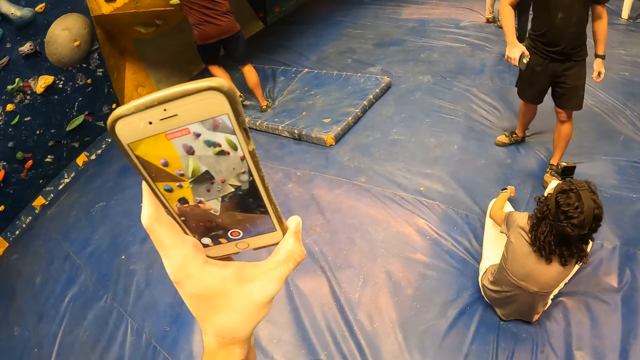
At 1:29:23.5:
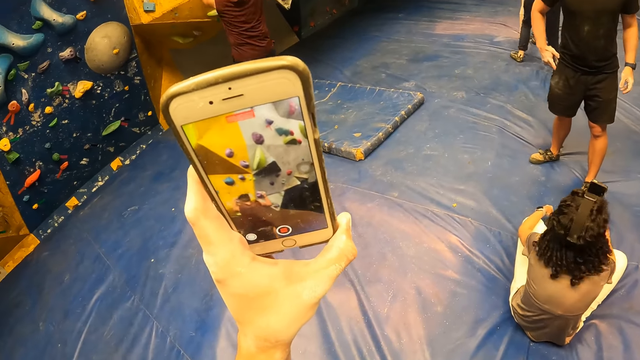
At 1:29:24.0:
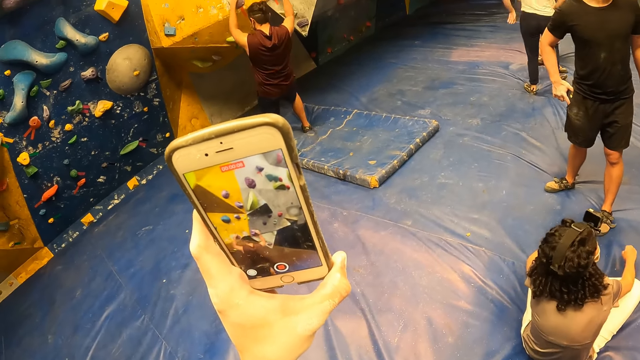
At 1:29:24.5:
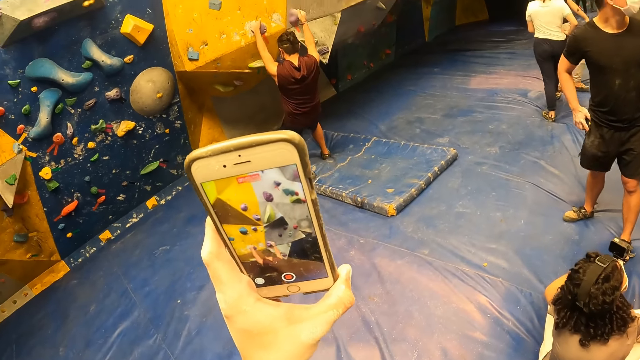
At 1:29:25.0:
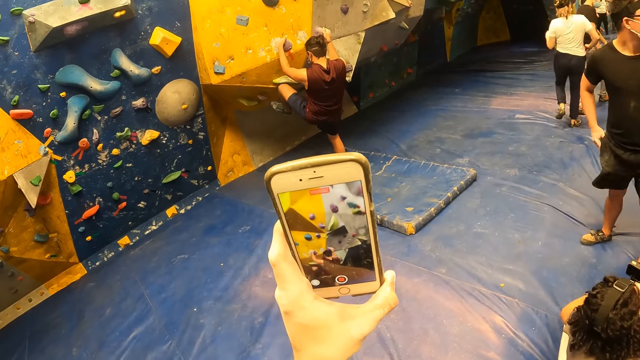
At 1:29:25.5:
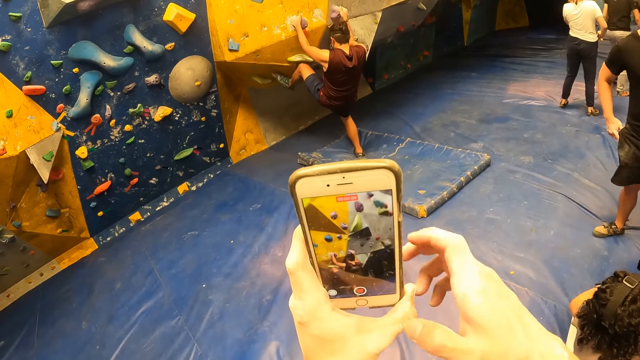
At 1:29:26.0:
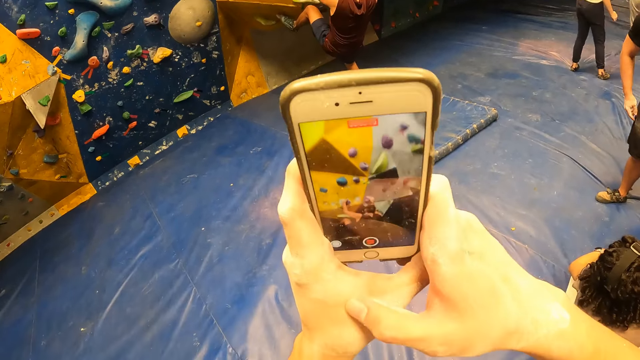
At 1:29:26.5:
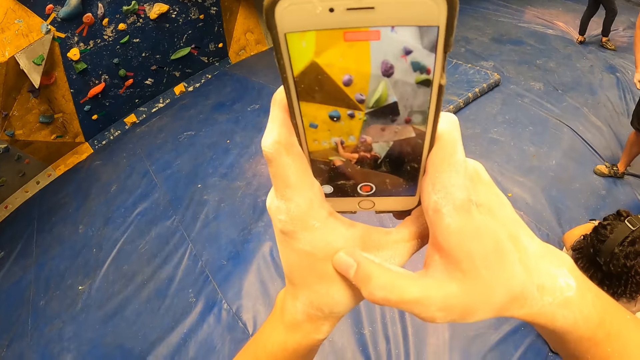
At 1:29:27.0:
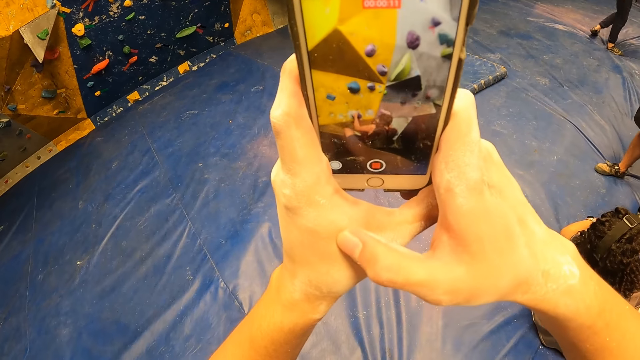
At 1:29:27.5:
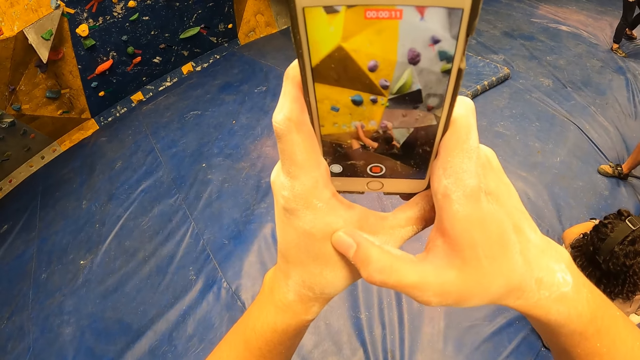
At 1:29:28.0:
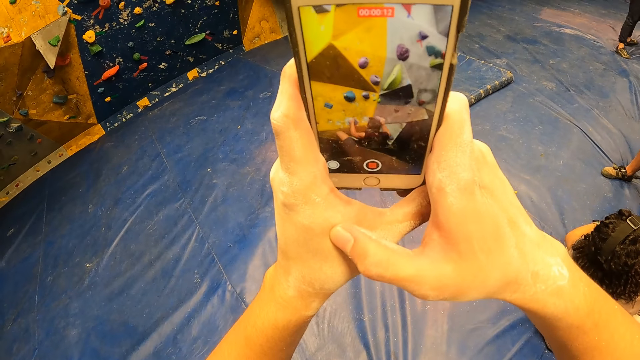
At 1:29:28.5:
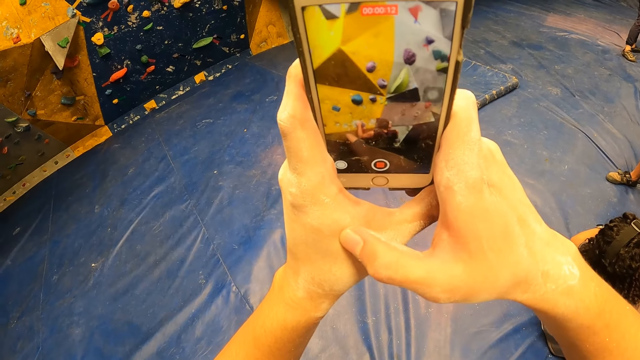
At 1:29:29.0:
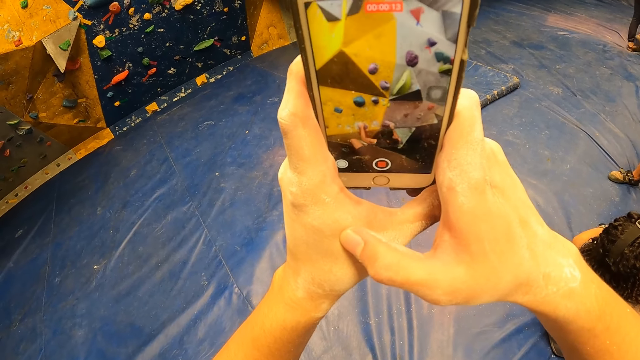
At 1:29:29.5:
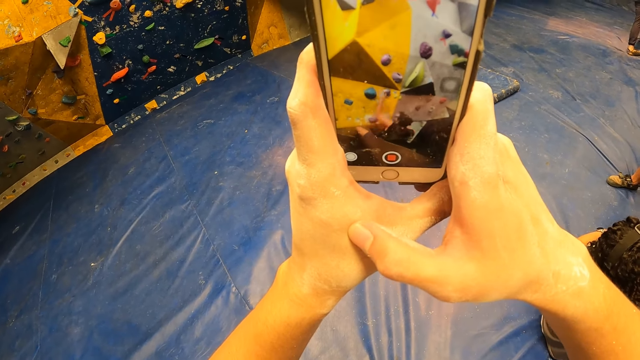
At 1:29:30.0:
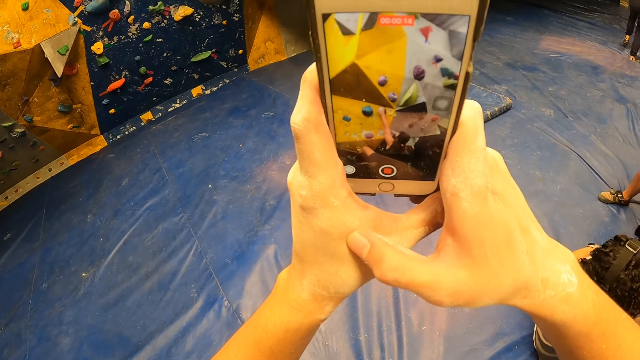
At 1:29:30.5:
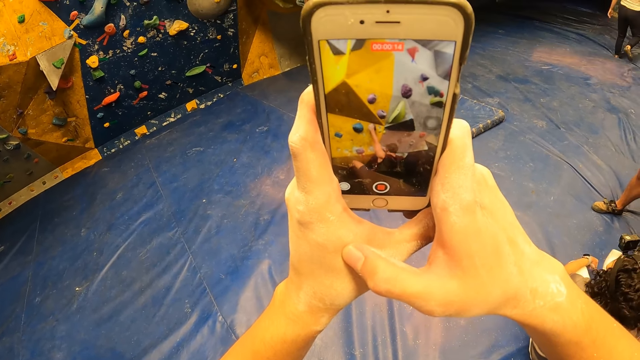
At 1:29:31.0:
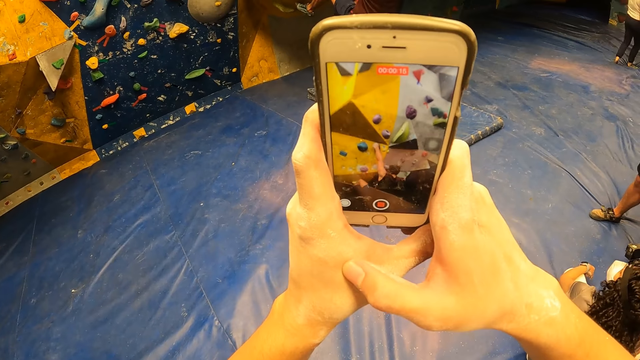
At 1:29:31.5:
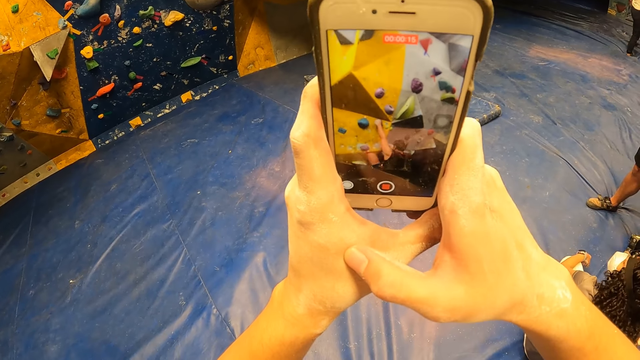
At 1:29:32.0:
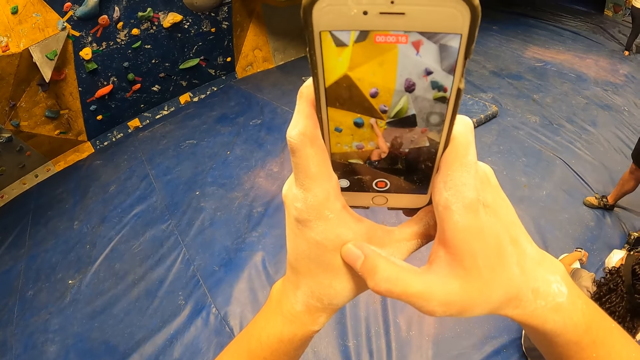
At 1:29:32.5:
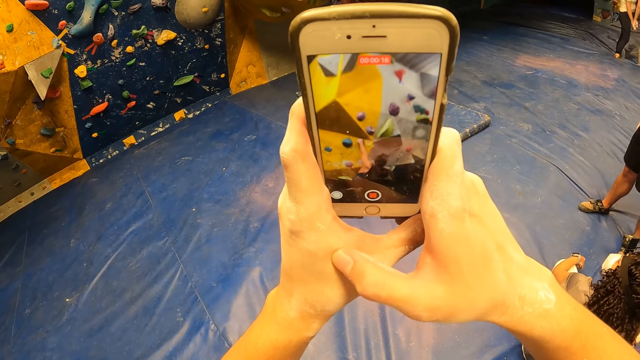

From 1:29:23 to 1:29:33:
The man climbs the bouldering wall with his hands.

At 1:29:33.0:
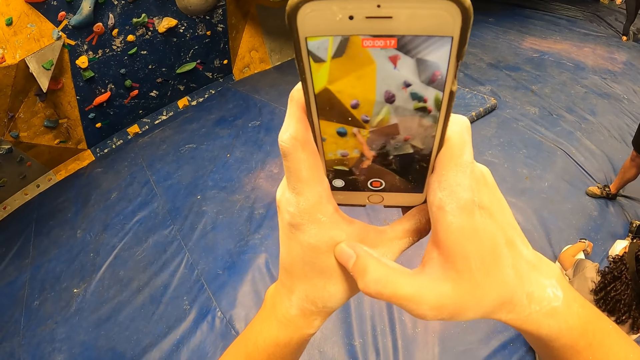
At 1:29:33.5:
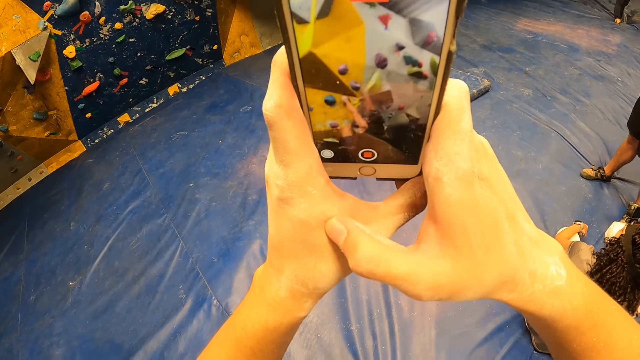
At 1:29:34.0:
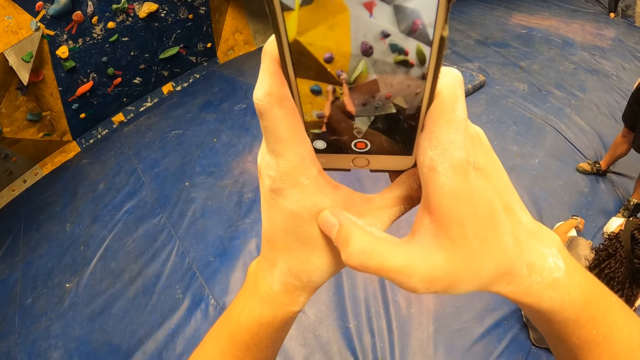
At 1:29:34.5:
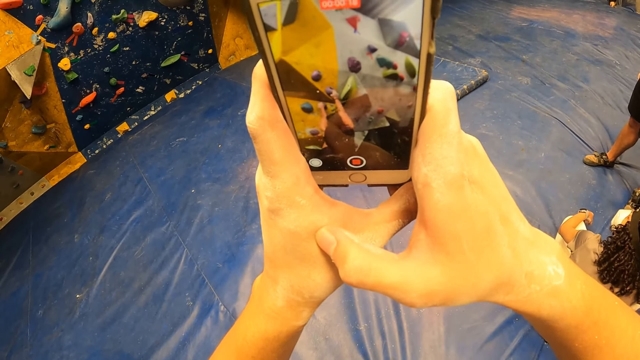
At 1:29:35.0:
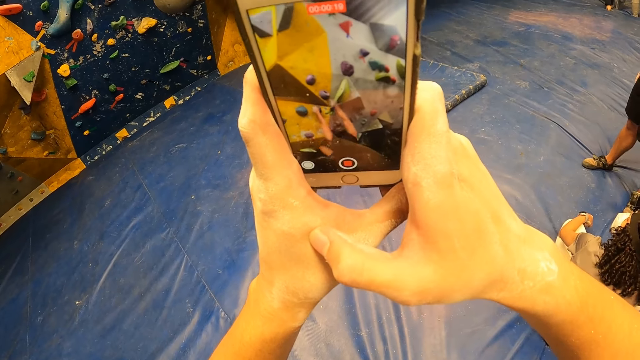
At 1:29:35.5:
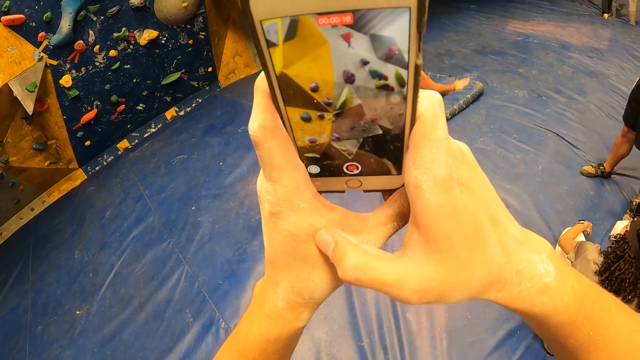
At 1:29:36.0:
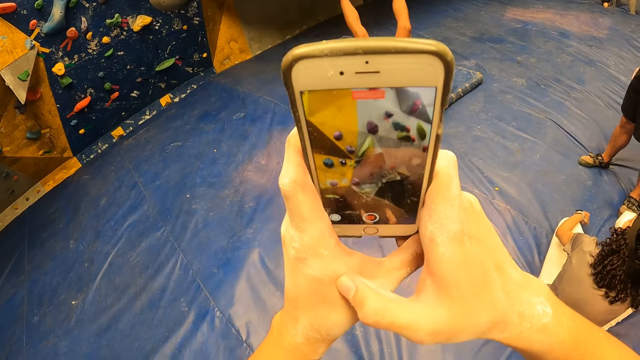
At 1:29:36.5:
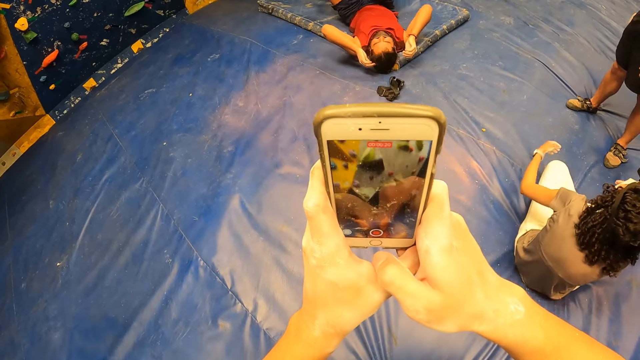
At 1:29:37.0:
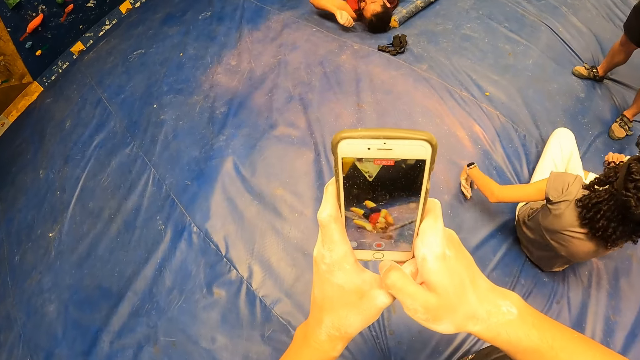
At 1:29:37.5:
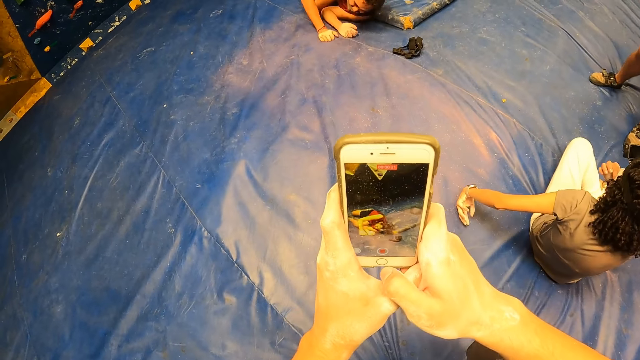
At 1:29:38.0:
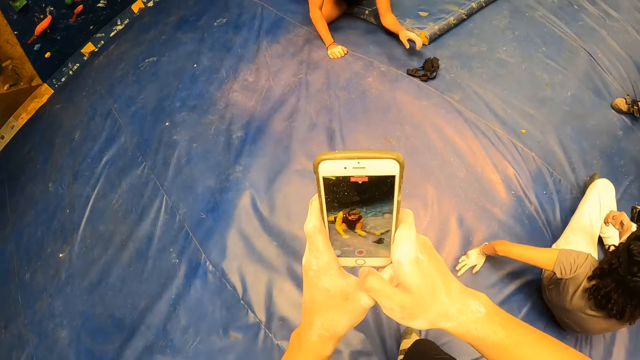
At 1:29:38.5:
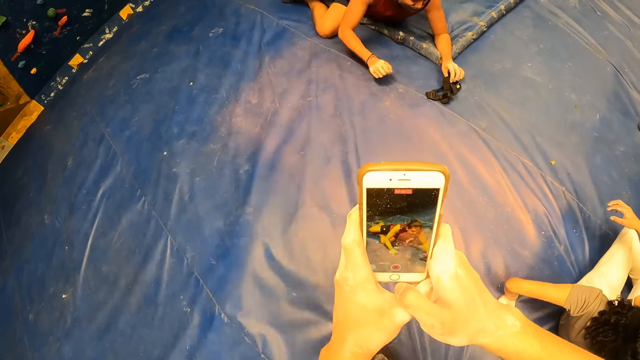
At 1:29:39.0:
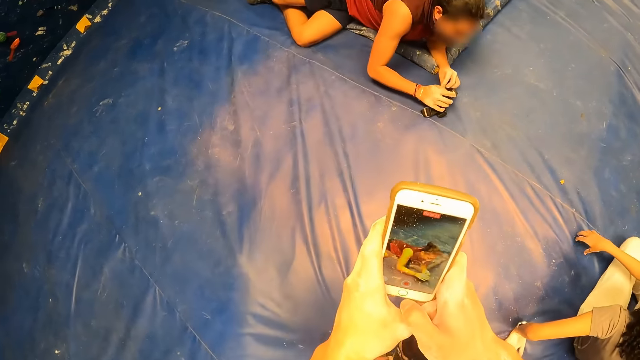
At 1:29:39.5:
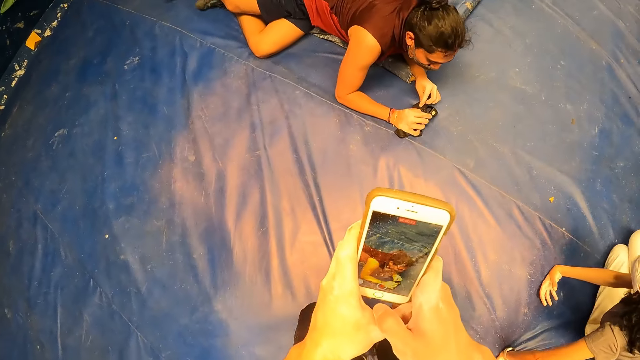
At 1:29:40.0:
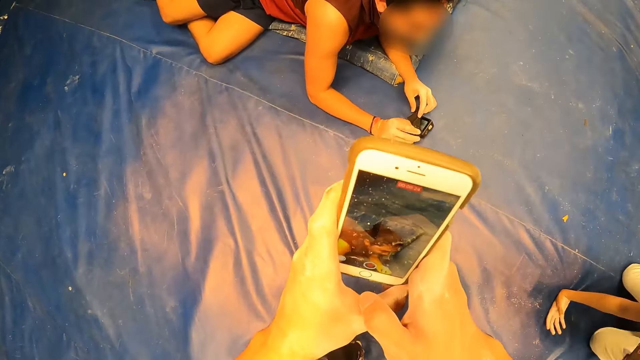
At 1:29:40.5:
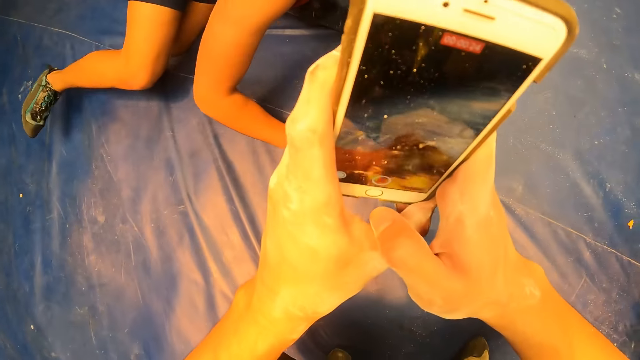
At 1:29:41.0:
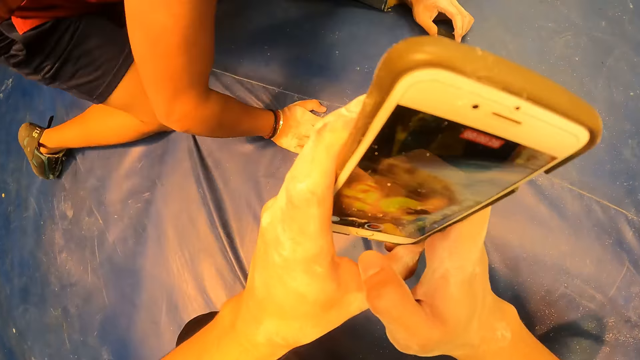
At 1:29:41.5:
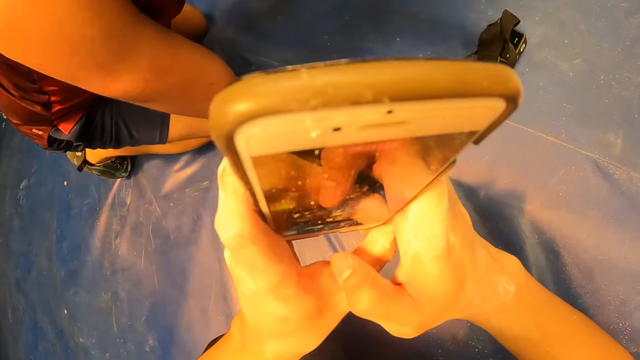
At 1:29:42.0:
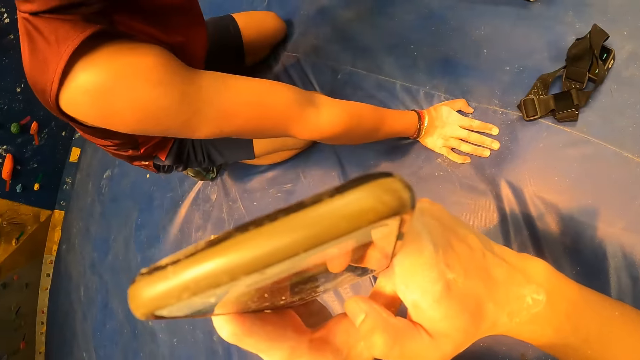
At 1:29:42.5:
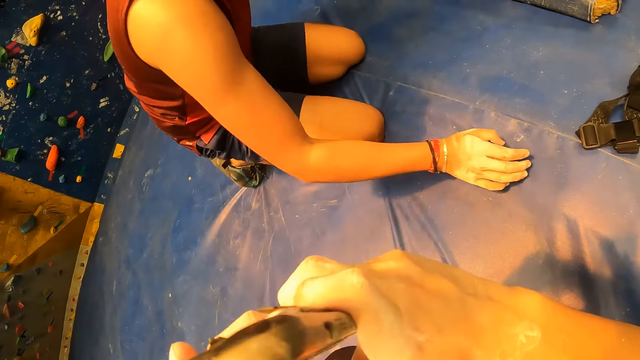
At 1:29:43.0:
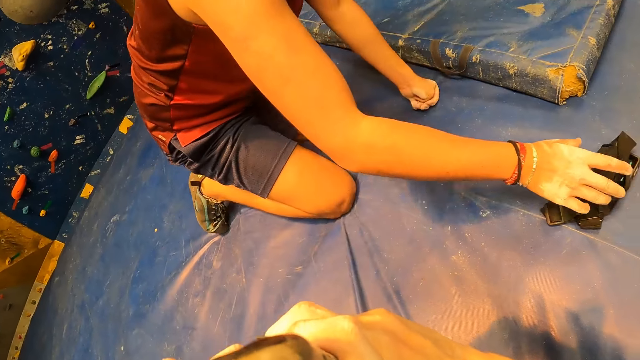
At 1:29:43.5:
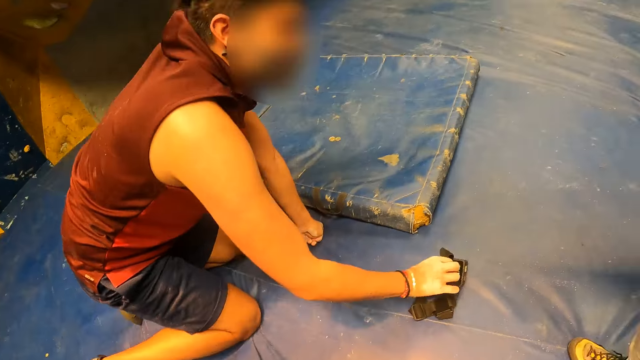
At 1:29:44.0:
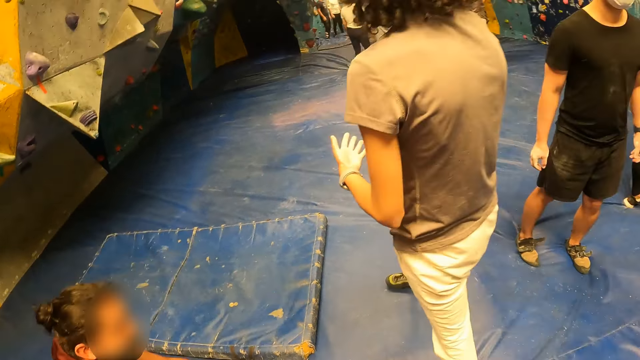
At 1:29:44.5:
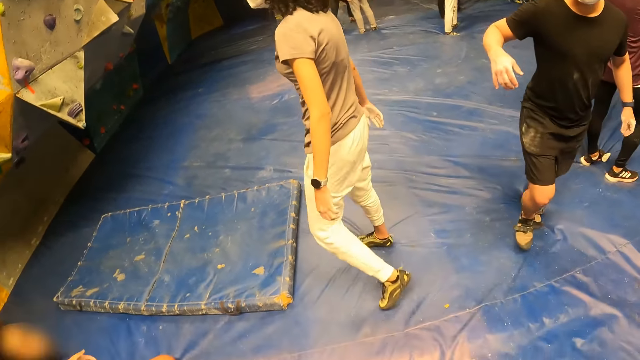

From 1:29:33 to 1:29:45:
The man falls down from the bouldering wall on the mattress. The camera wearer walks forward.
